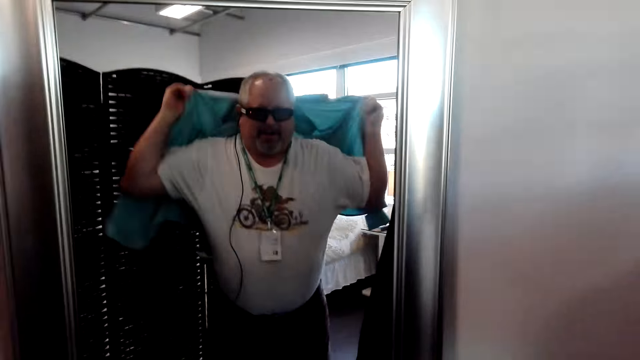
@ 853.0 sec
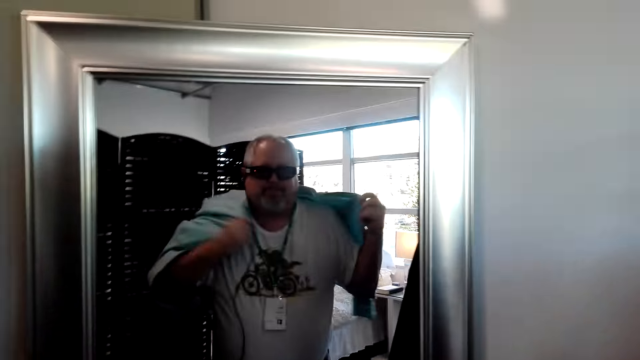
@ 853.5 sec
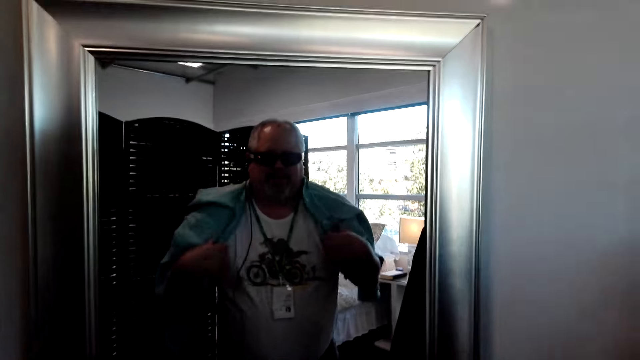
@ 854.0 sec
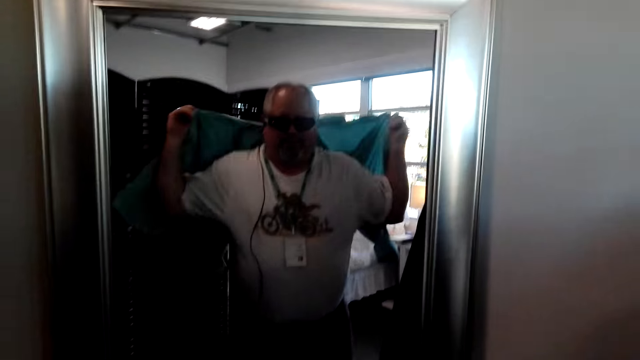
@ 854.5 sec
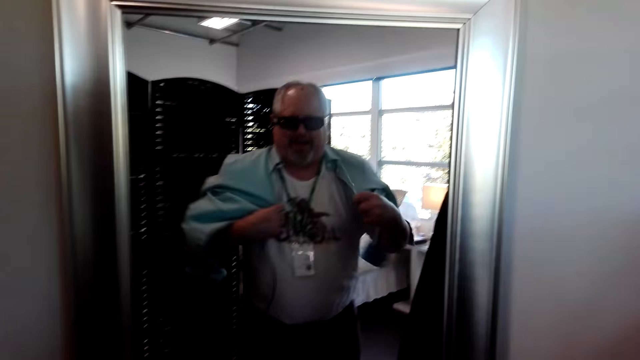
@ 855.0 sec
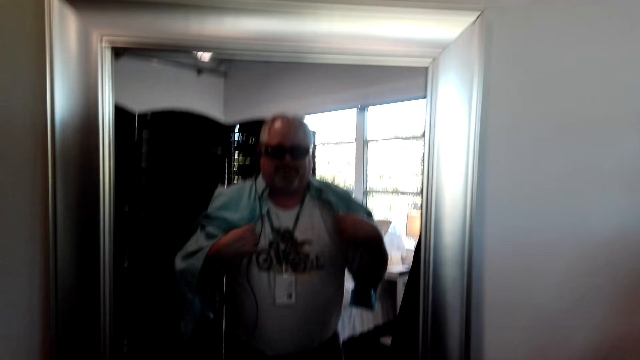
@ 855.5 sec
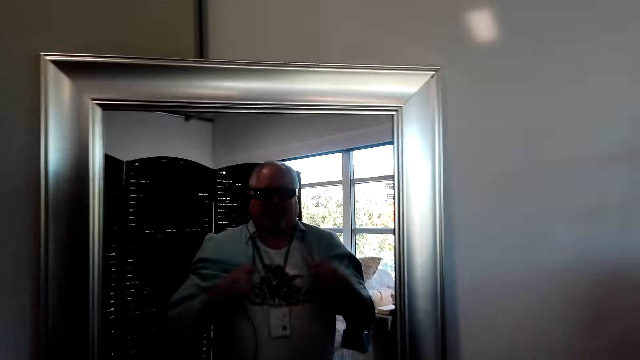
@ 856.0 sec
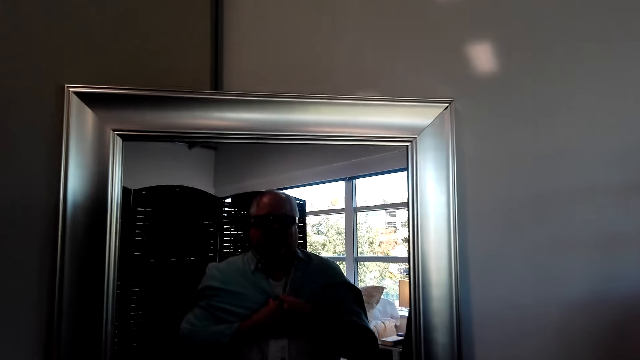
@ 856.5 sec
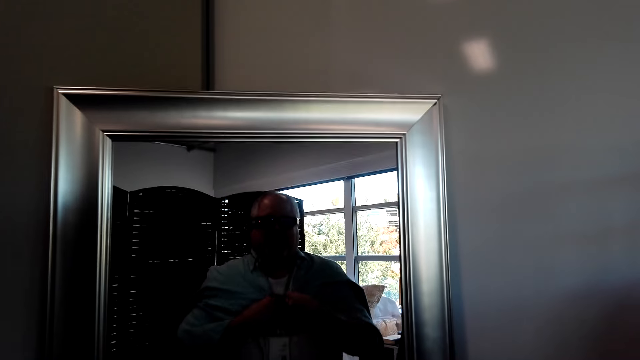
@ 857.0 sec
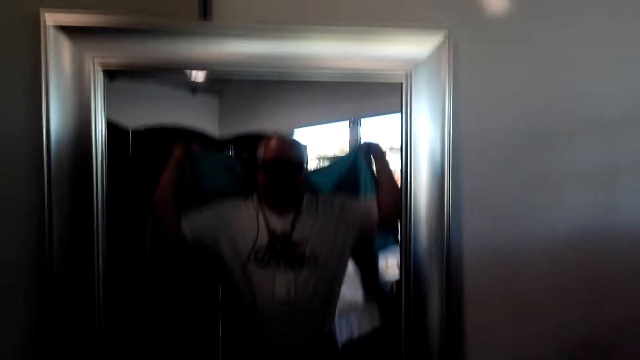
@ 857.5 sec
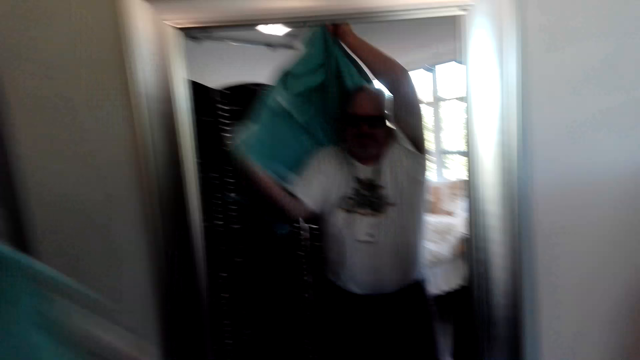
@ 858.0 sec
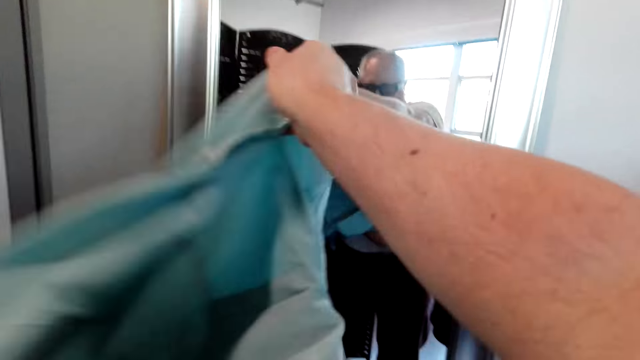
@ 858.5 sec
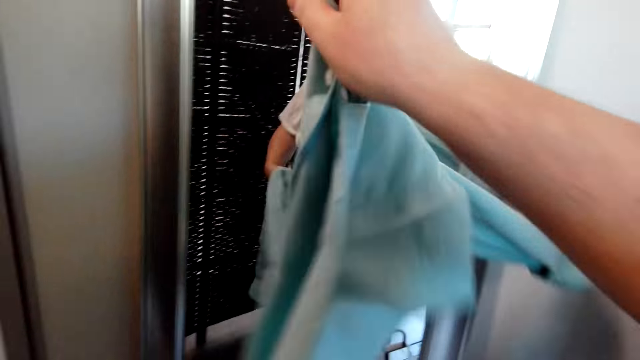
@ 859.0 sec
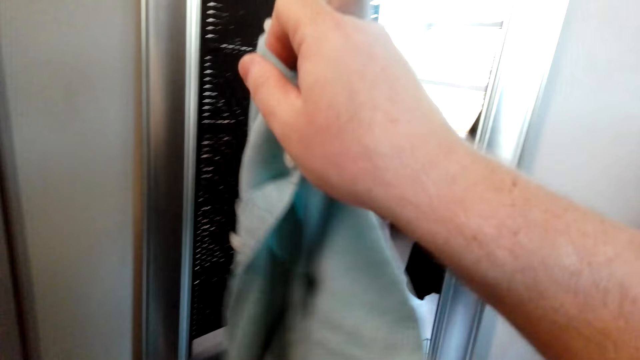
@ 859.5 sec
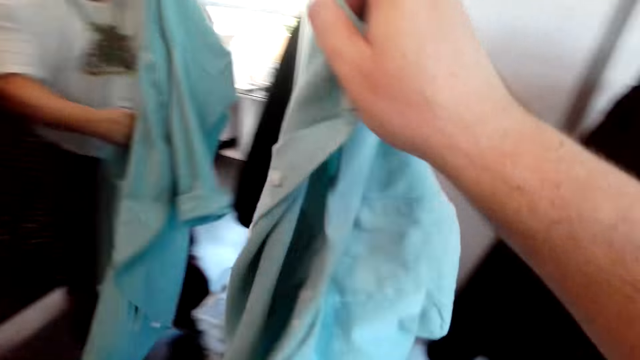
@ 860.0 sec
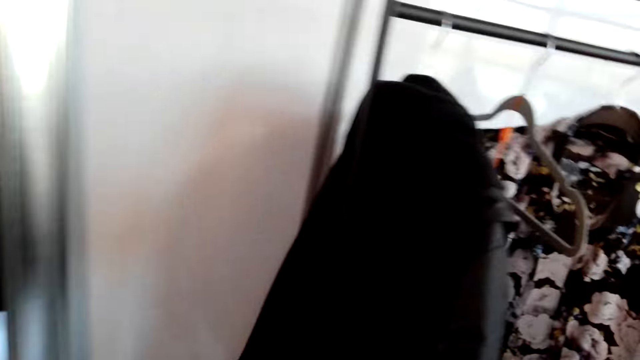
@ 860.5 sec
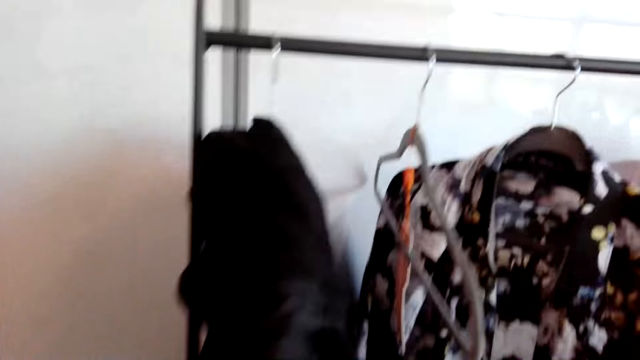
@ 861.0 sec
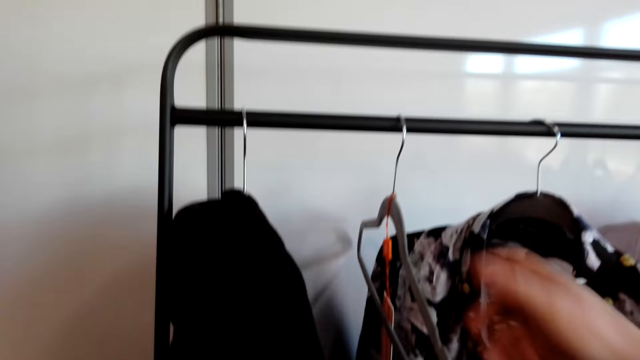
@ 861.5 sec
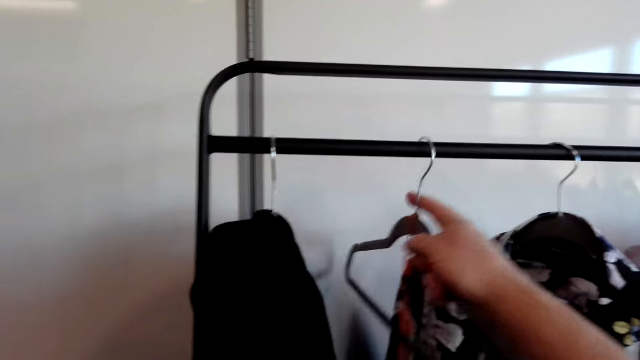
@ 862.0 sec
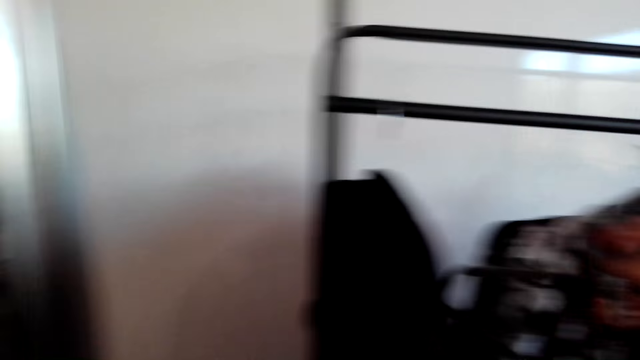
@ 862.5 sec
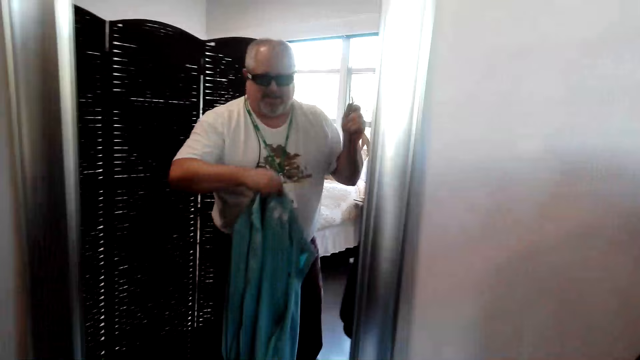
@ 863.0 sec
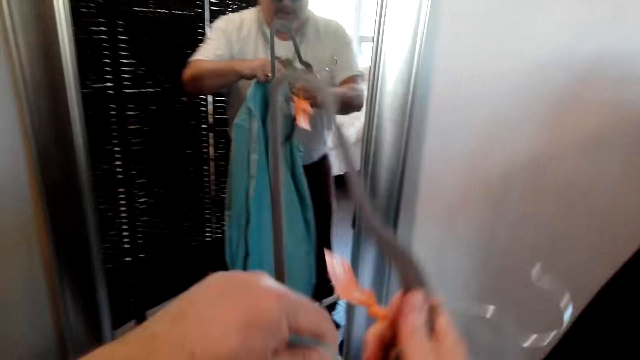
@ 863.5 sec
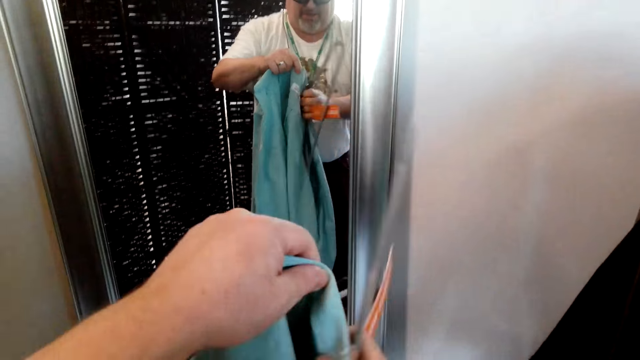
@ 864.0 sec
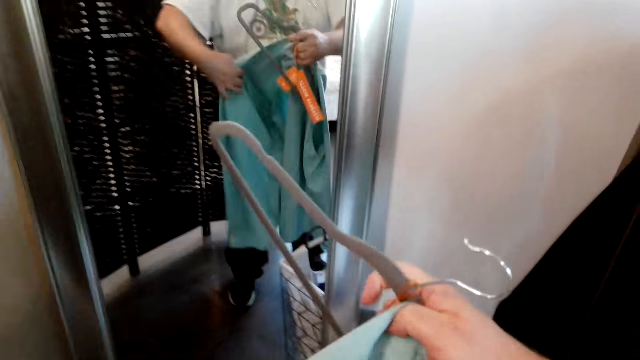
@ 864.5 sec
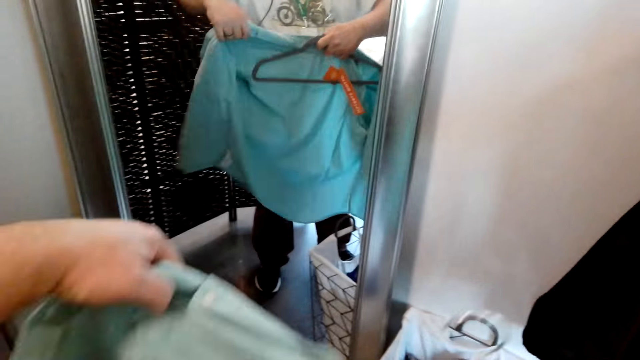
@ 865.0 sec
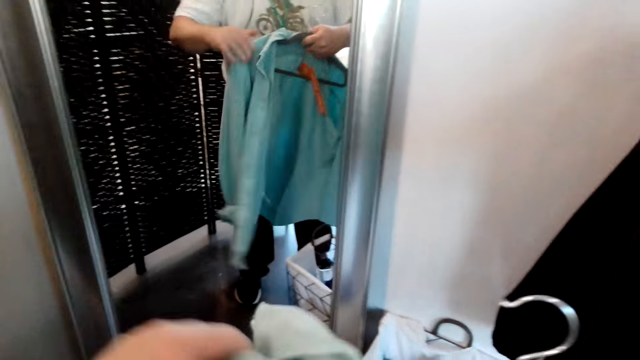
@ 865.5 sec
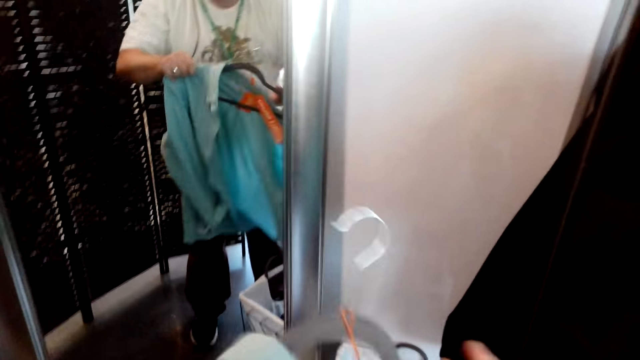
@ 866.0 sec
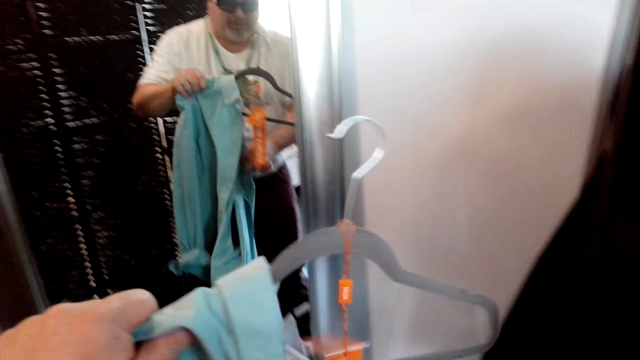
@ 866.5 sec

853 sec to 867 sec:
The camera wearer converses with someone. They remove the shirt. They hang the piece of cloth. They take the hanger and put the cloth on the hanger.

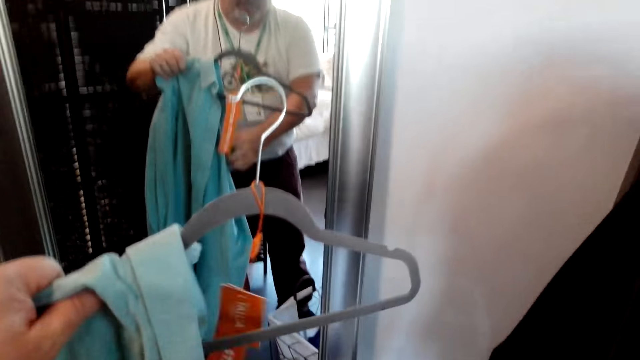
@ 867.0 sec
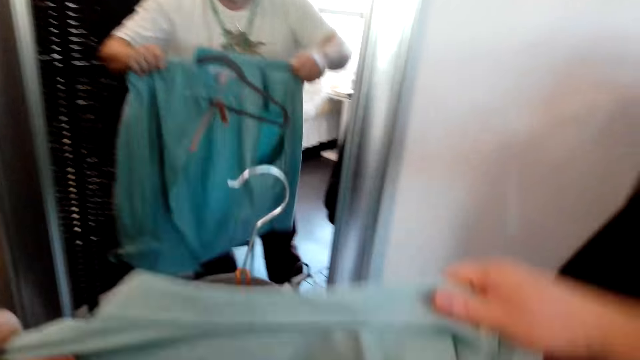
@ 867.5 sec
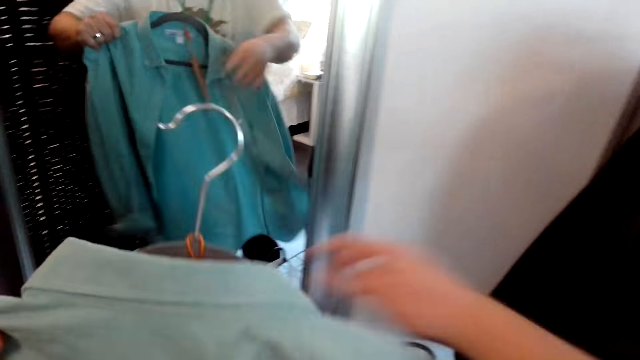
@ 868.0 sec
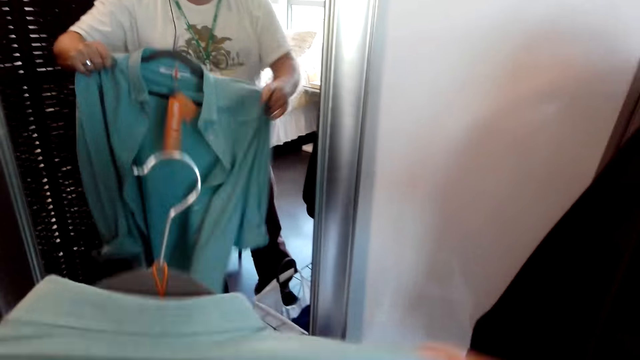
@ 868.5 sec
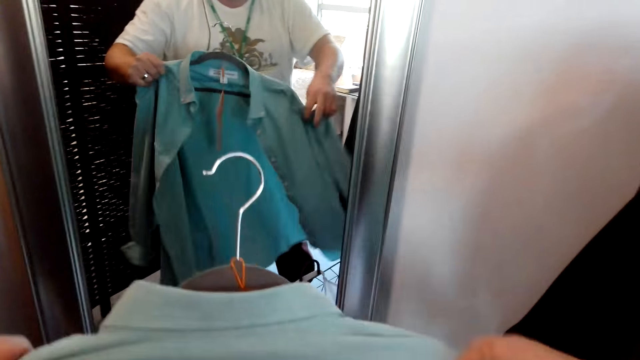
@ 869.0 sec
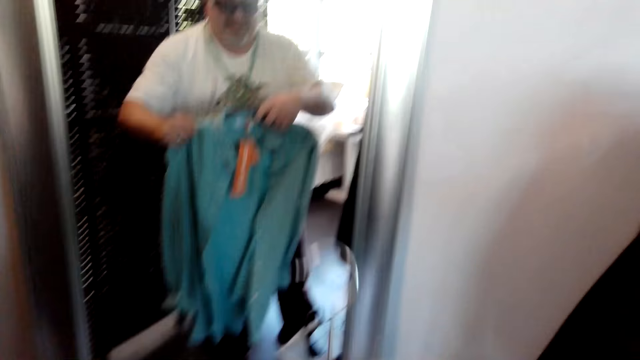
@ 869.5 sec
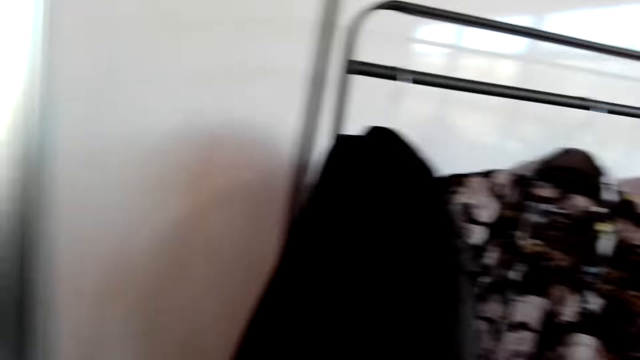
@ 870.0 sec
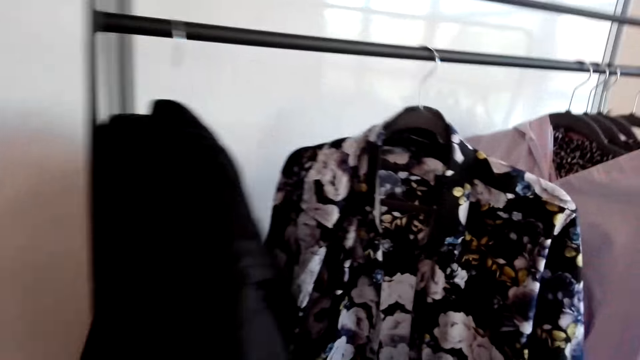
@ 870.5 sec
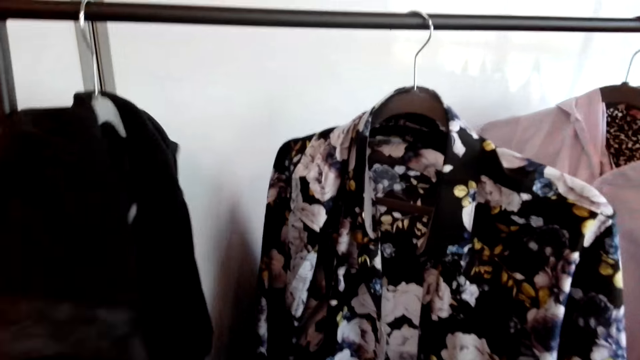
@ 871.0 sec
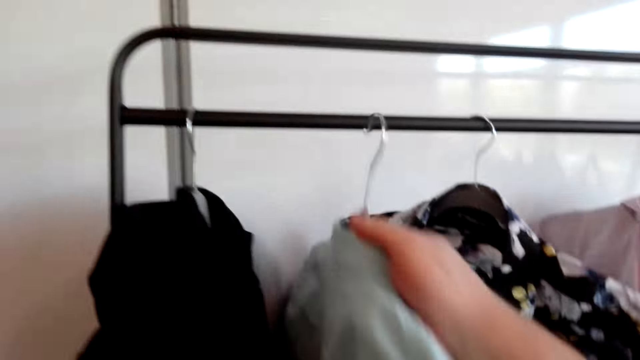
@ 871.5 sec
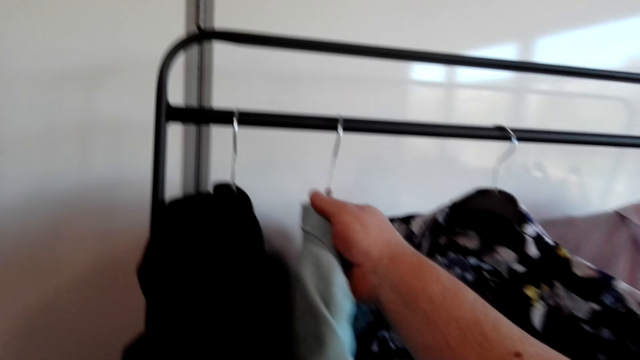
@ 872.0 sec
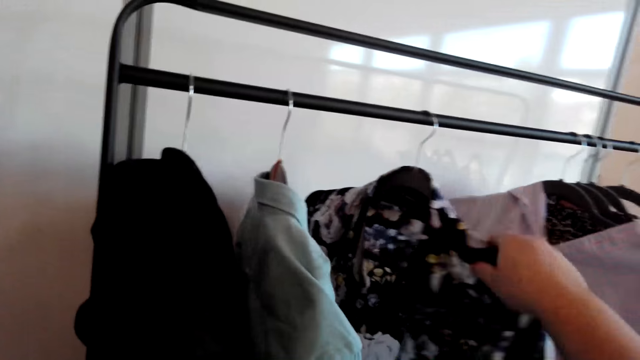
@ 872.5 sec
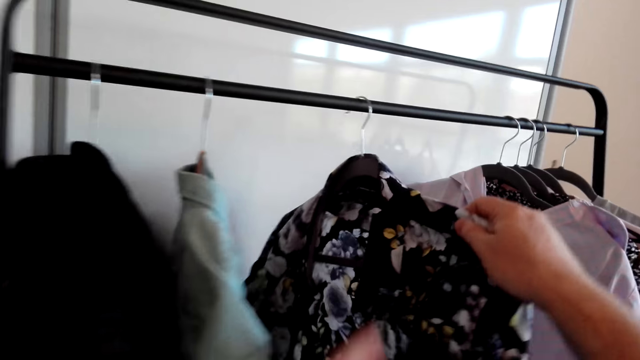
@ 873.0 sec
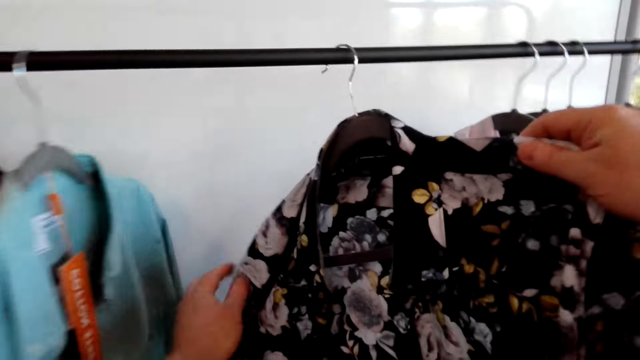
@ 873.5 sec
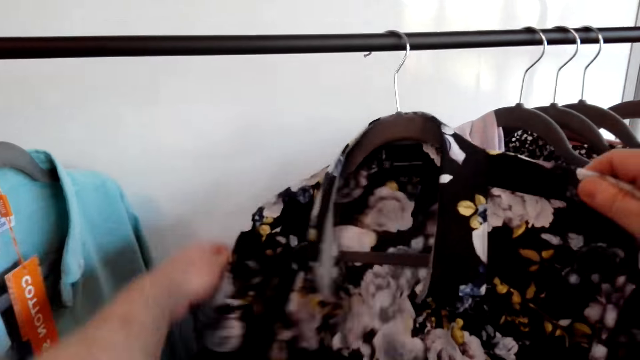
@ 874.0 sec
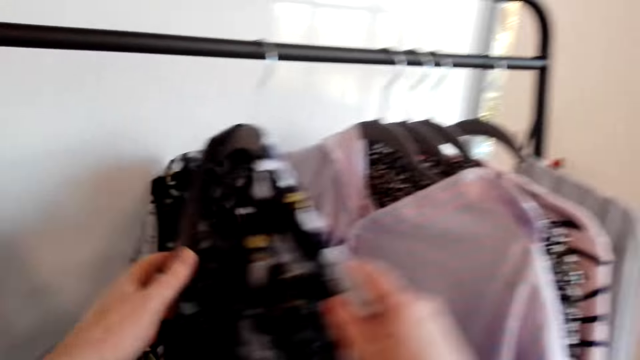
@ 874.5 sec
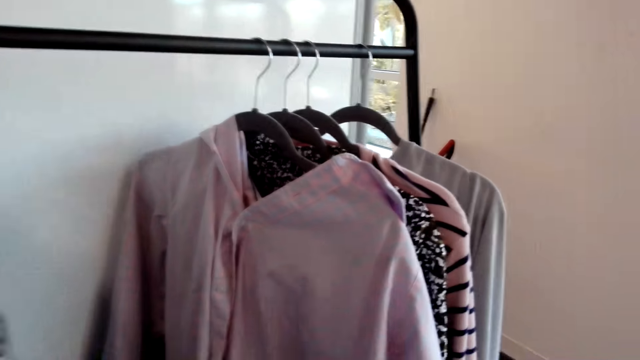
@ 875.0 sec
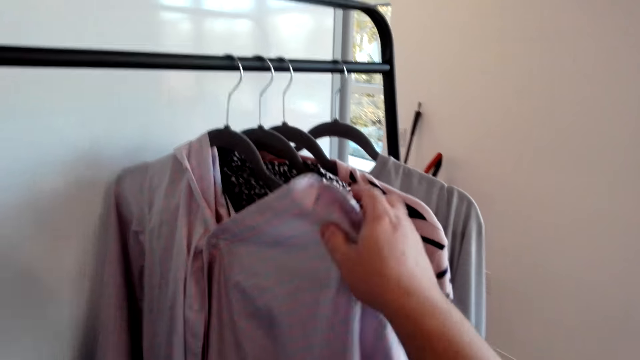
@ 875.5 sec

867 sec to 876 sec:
The camera wearer converses with someone. They look around. They hang the cloth. They fix the cloth. They look at the shirt.
